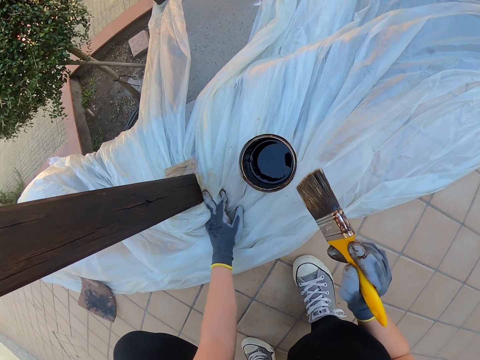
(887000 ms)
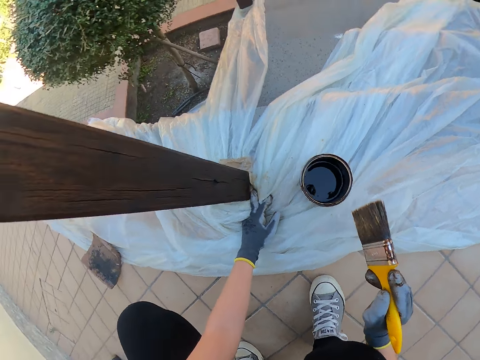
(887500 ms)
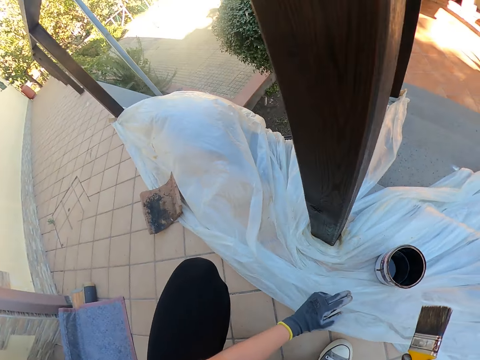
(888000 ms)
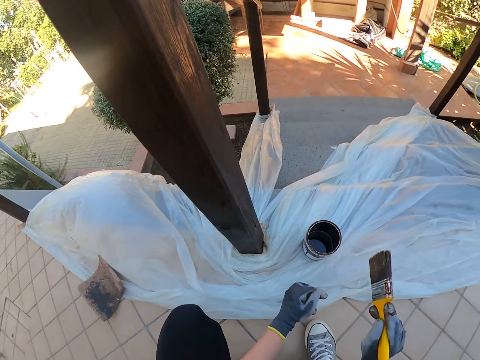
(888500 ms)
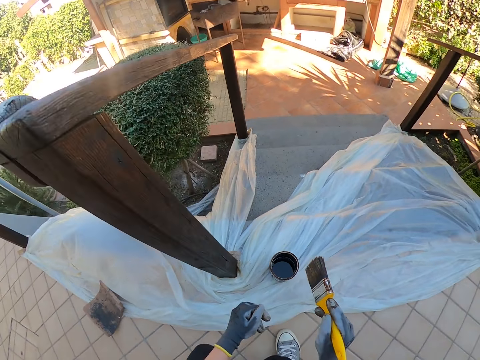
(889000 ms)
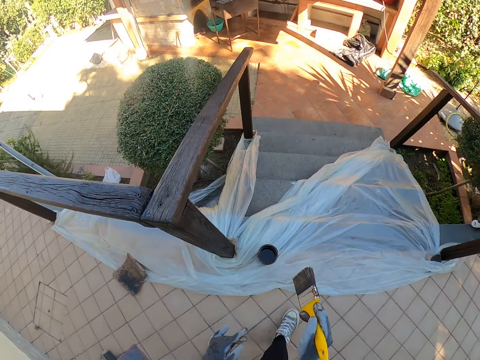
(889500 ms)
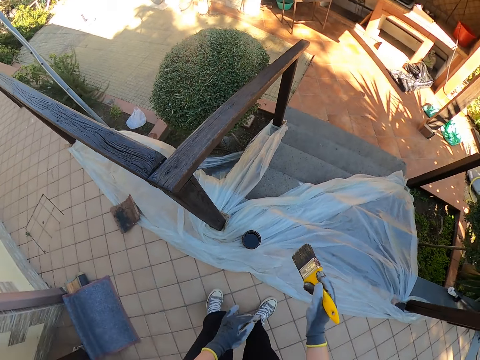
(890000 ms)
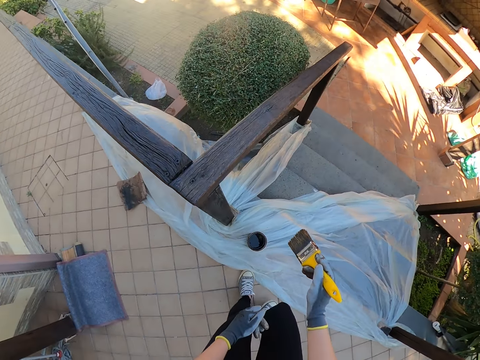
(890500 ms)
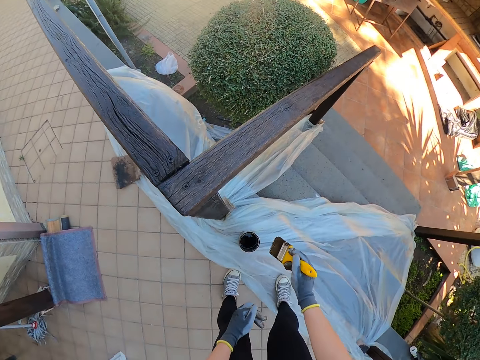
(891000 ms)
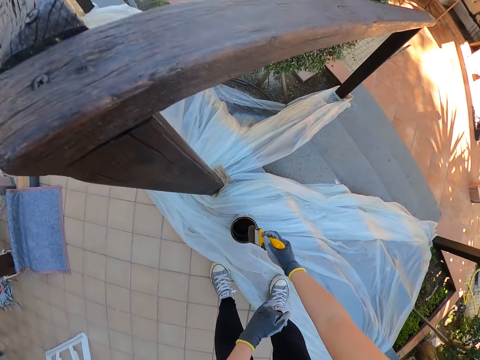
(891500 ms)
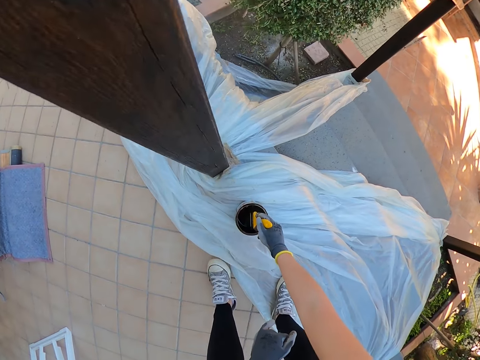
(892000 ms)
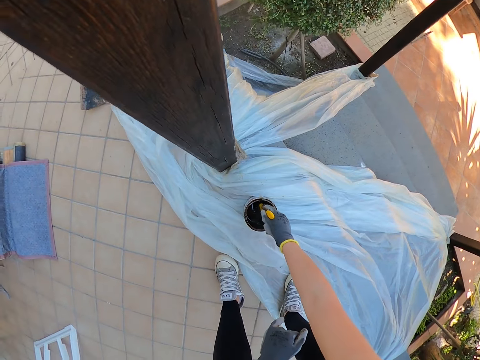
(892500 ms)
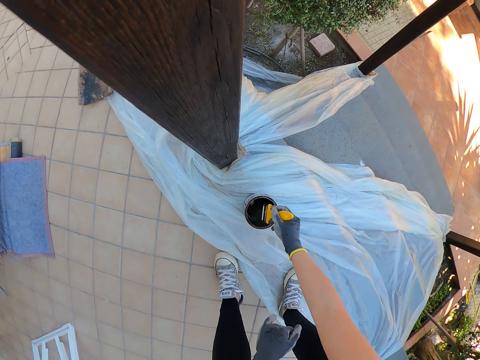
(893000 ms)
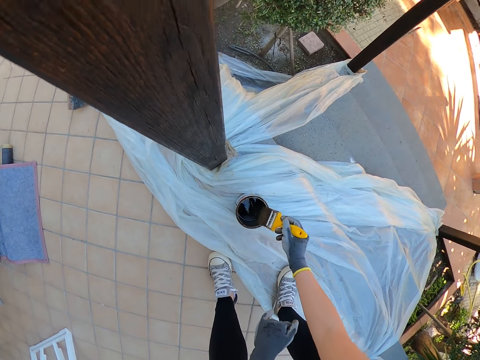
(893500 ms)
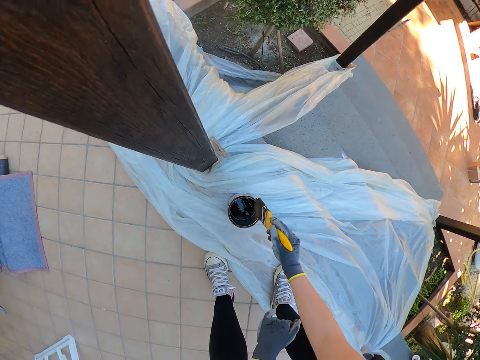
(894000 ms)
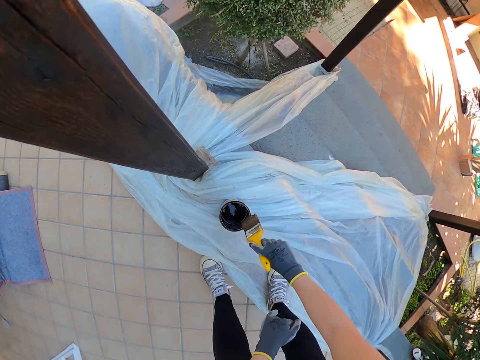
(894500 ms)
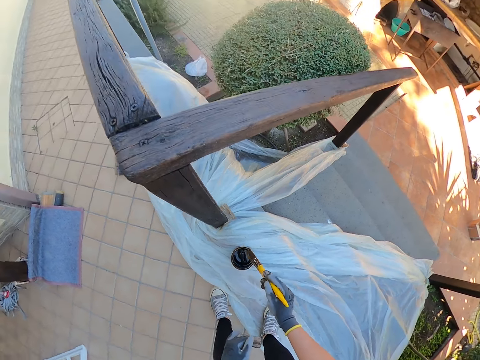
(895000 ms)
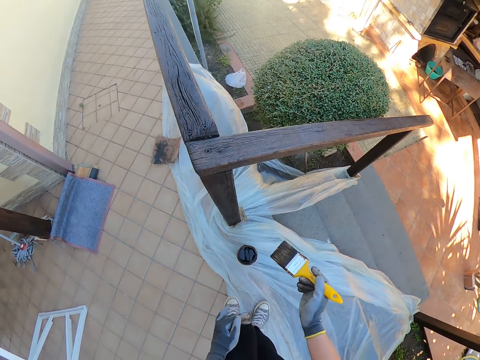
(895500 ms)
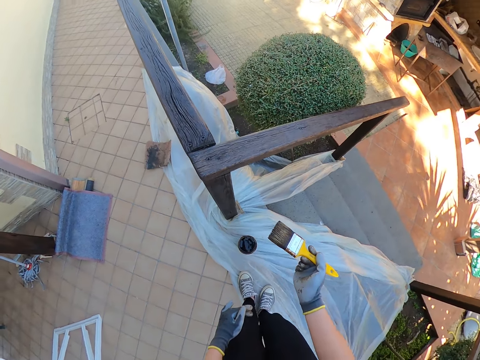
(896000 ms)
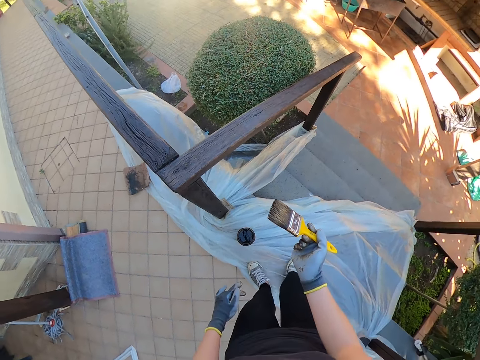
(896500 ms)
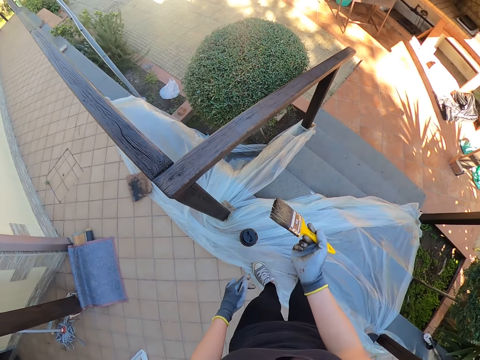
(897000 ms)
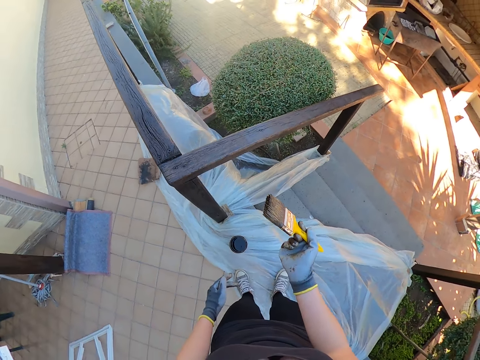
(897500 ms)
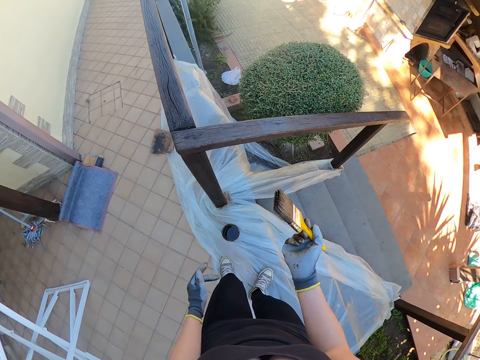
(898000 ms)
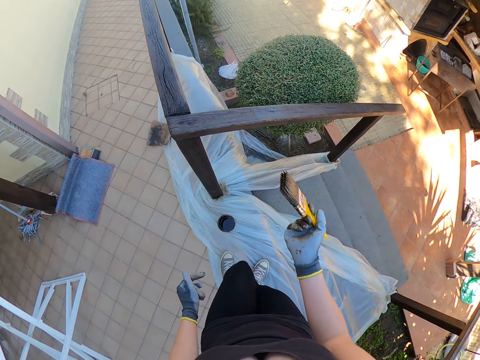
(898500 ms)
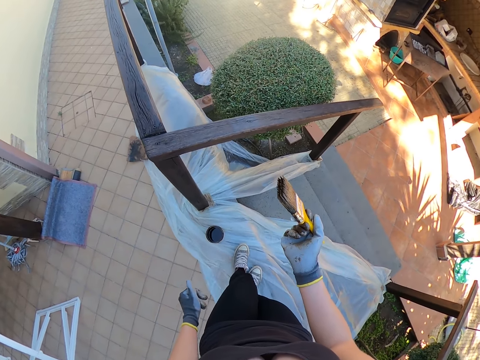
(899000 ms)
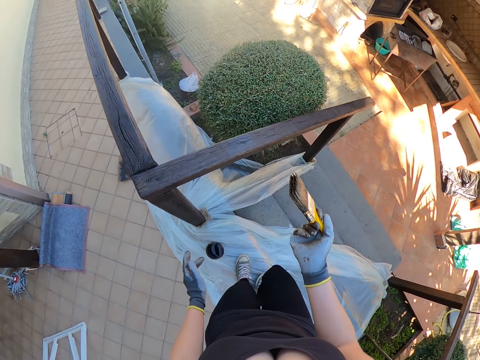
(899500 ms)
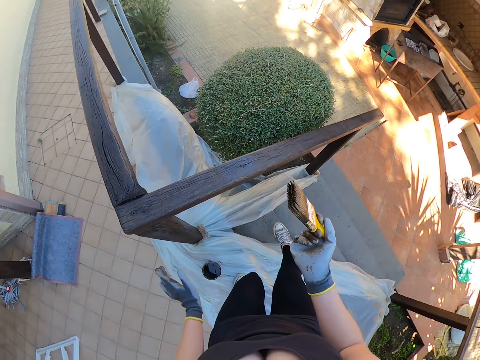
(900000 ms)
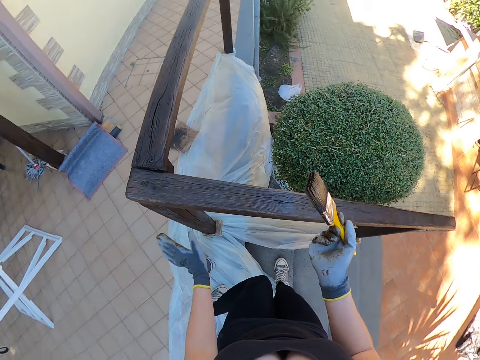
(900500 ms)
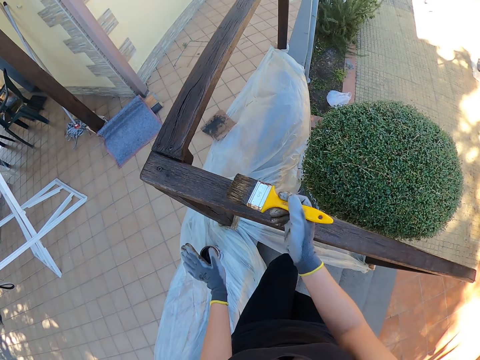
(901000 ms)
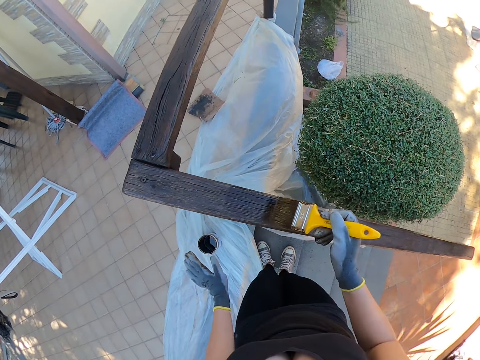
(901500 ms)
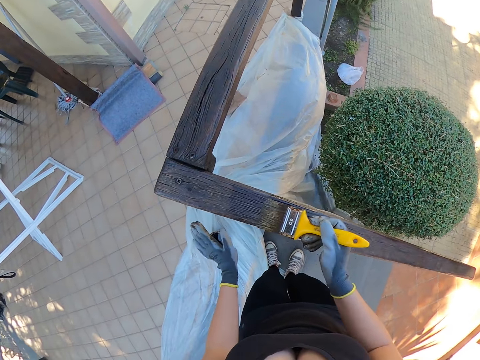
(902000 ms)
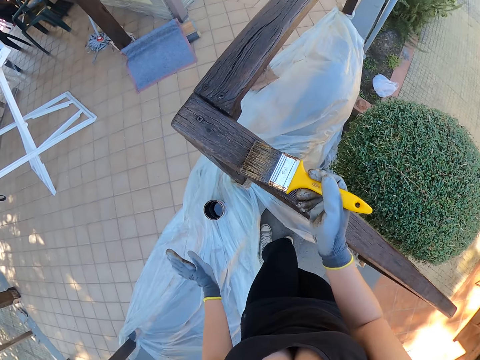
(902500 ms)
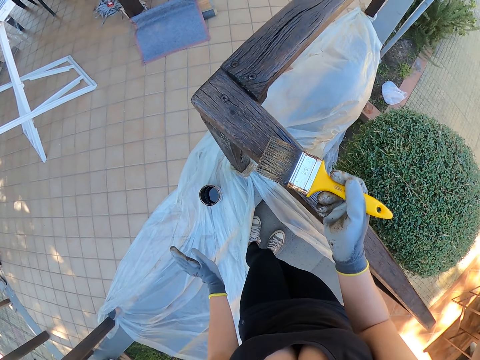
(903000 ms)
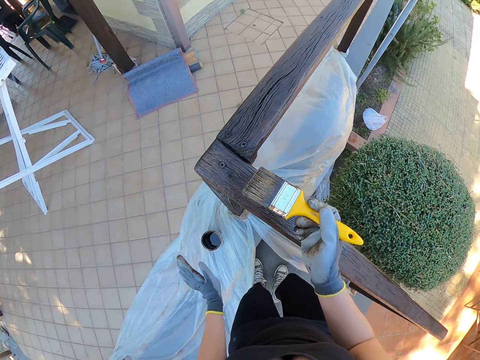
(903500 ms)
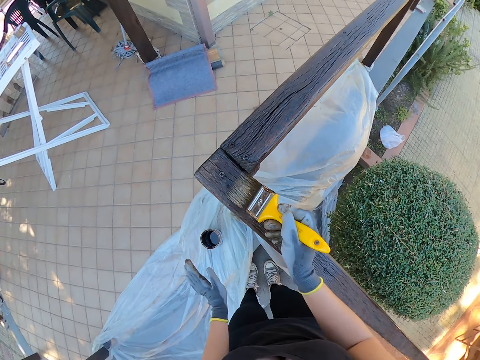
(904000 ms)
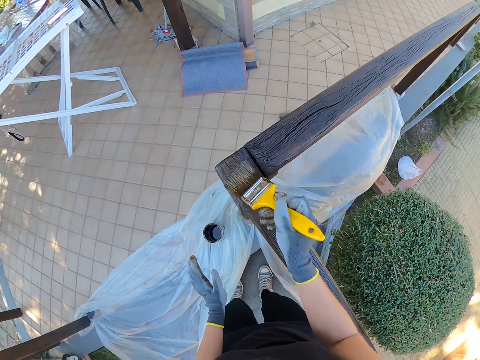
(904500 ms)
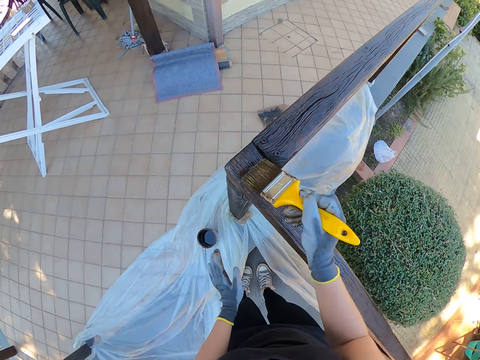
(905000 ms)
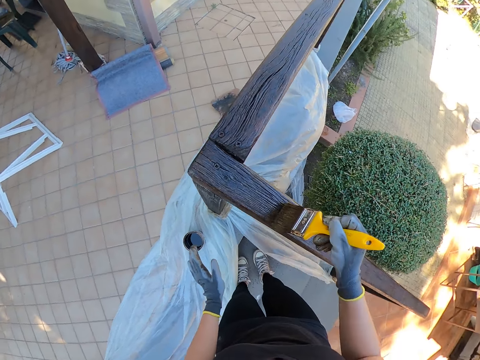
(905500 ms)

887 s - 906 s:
The camera wearer walks around. They dip the paint brush in the can of paint. They drain the paint on the brush by the side of the paint can. They walk around. They step down the staircase. They paint the wooden hand rail.

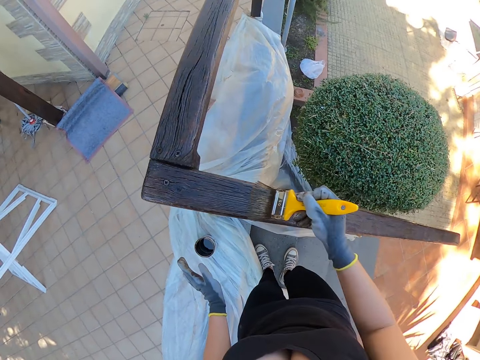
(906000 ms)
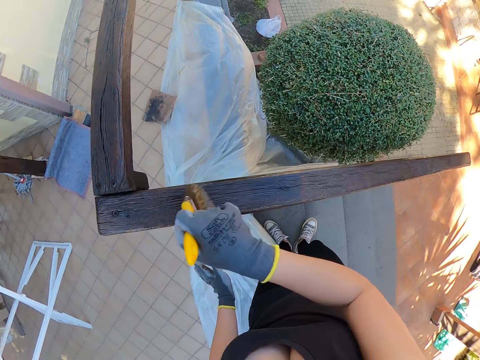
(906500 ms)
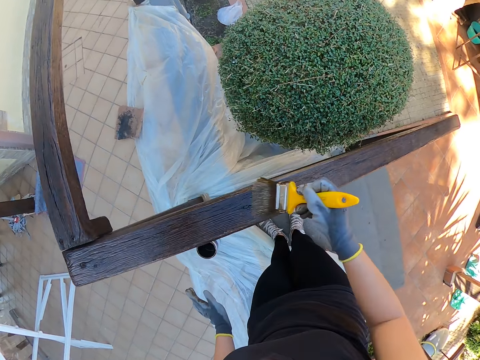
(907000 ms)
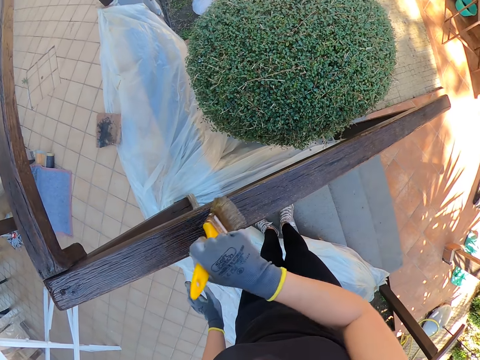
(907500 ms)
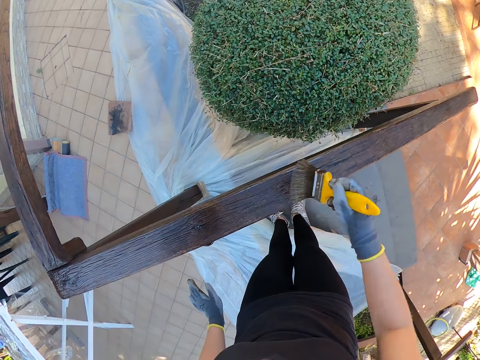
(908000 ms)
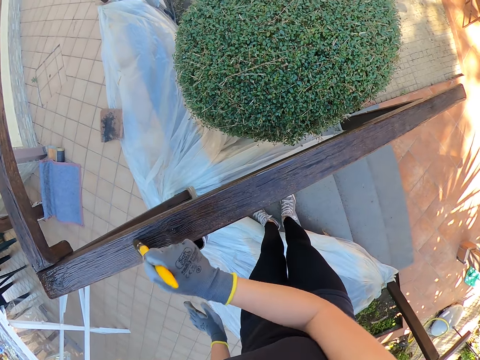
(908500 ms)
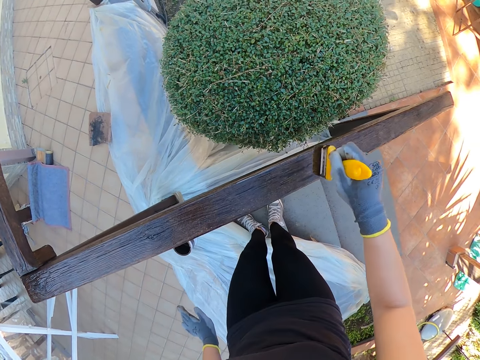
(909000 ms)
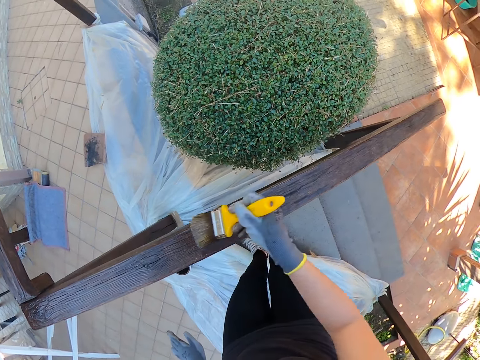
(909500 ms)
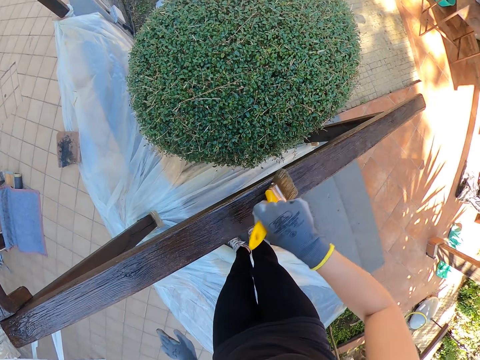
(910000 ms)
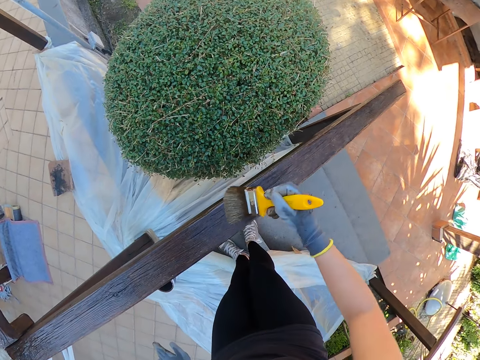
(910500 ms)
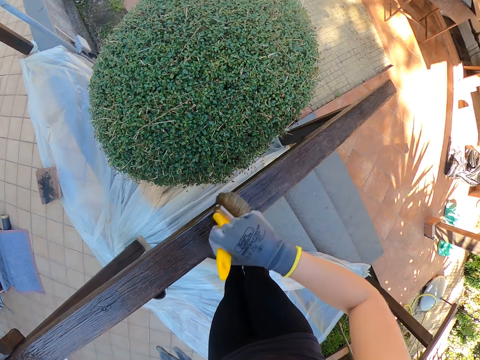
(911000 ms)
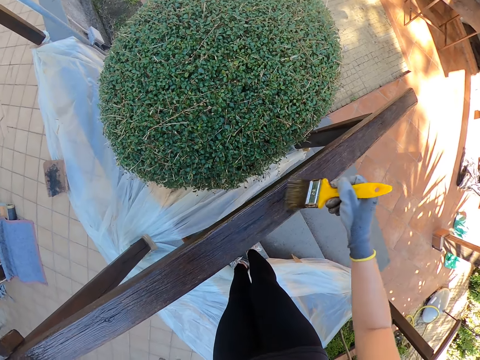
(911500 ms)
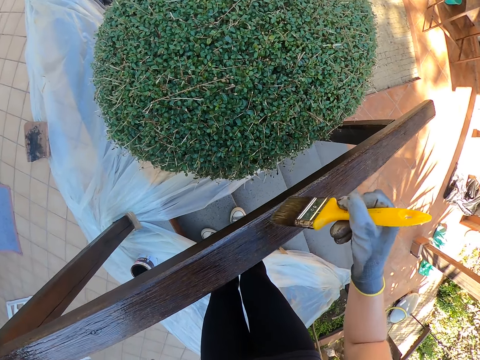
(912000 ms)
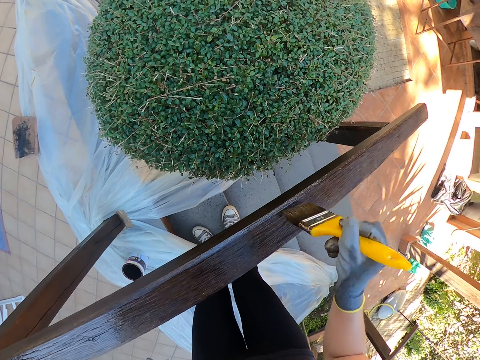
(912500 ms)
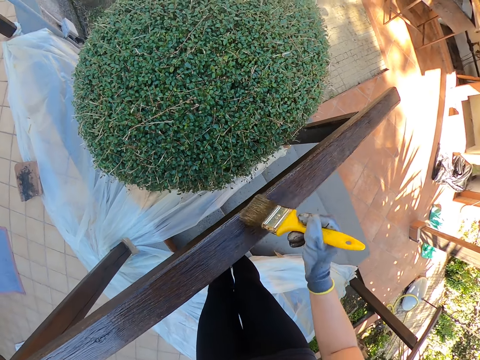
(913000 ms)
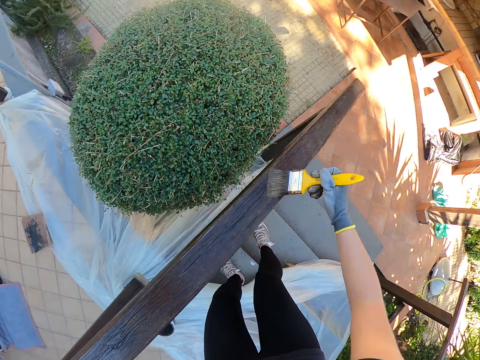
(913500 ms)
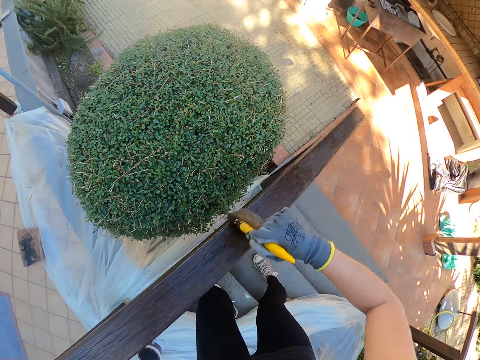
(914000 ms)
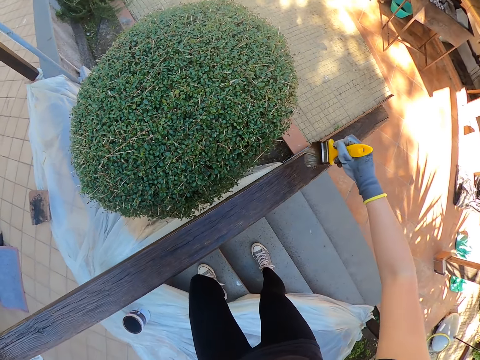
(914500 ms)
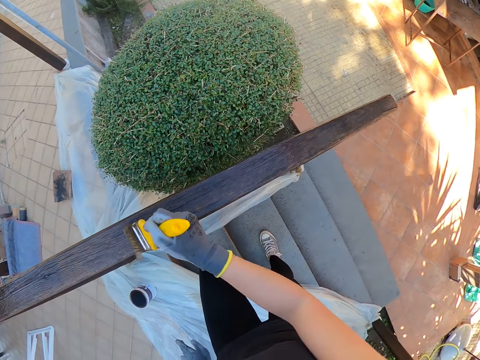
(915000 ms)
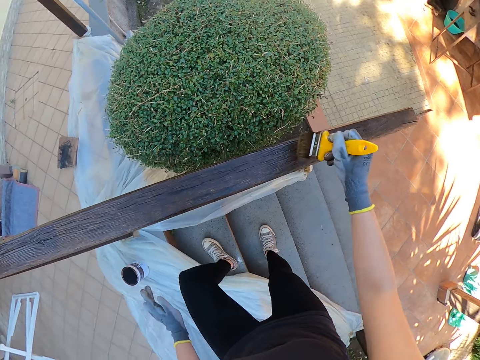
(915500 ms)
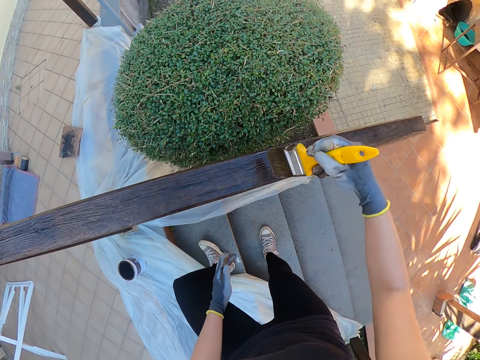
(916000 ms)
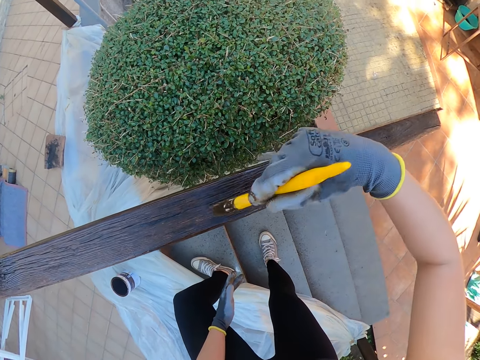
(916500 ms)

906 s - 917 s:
The camera wearer steps down the staircase.
